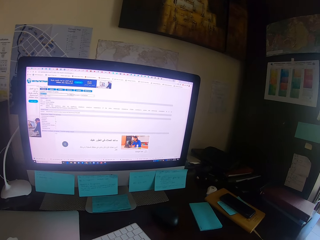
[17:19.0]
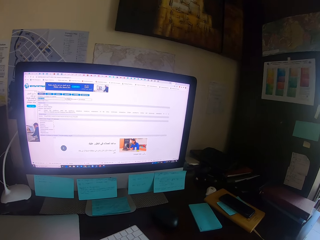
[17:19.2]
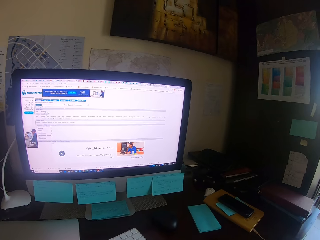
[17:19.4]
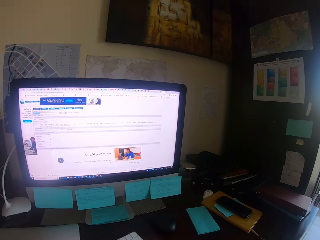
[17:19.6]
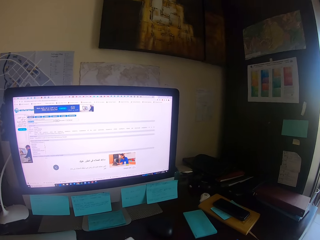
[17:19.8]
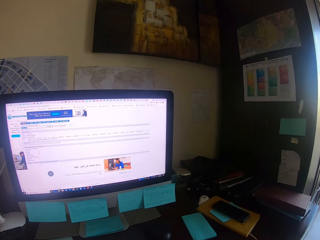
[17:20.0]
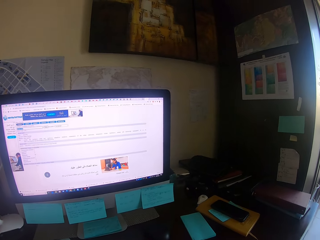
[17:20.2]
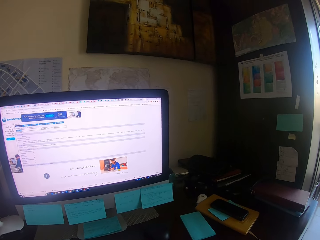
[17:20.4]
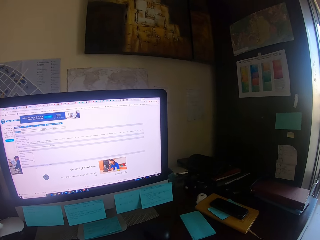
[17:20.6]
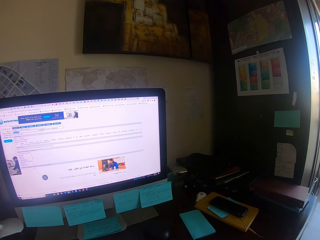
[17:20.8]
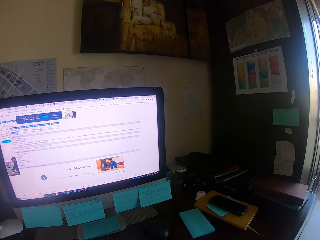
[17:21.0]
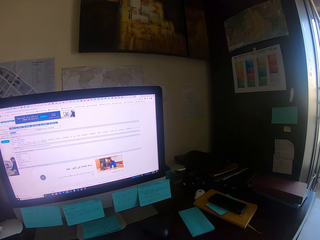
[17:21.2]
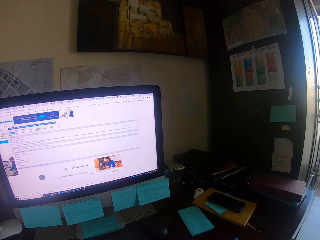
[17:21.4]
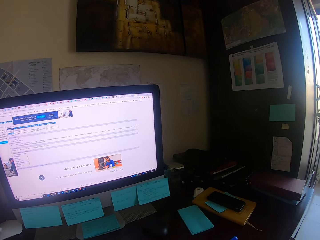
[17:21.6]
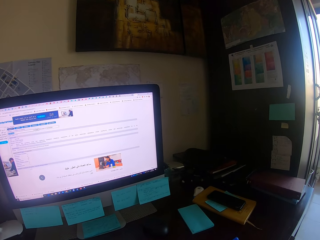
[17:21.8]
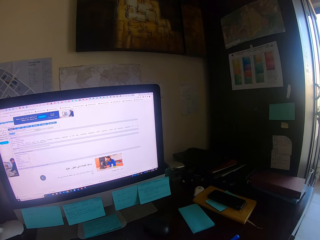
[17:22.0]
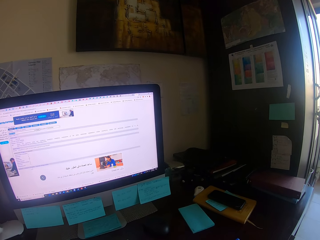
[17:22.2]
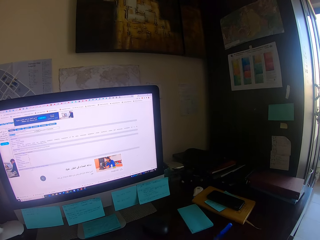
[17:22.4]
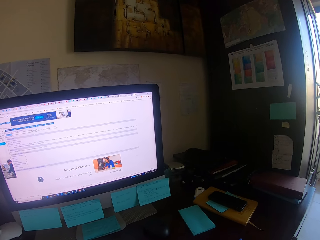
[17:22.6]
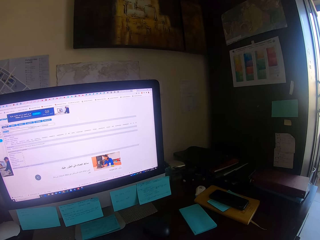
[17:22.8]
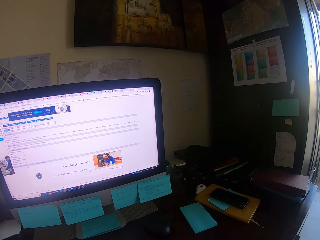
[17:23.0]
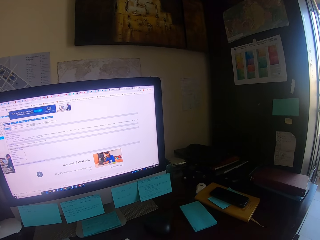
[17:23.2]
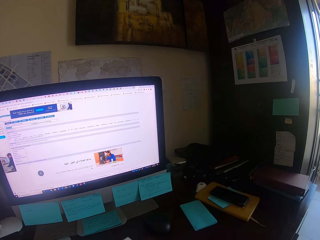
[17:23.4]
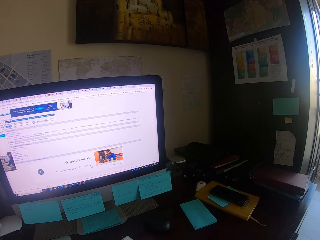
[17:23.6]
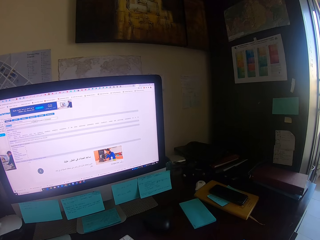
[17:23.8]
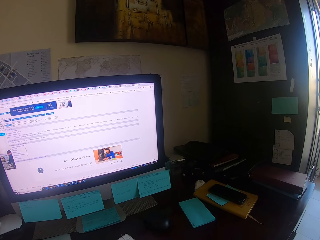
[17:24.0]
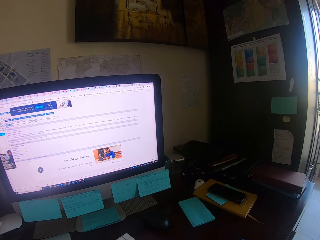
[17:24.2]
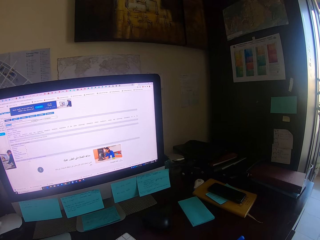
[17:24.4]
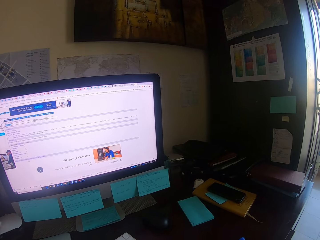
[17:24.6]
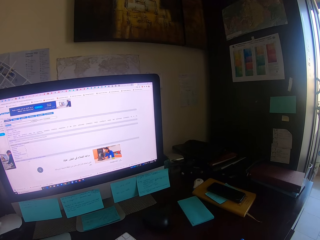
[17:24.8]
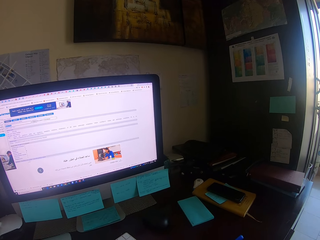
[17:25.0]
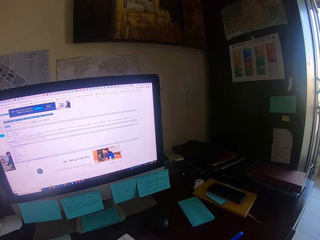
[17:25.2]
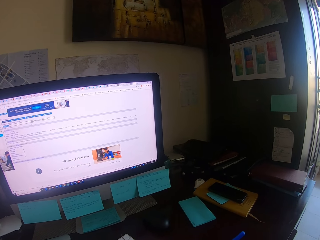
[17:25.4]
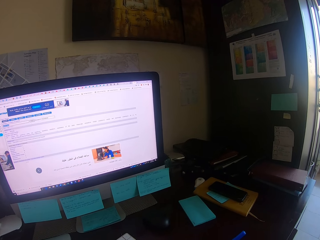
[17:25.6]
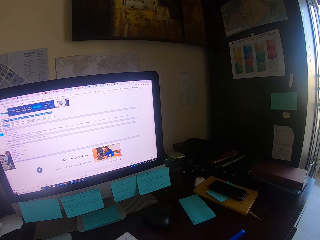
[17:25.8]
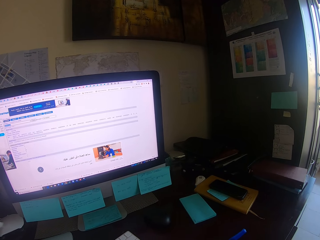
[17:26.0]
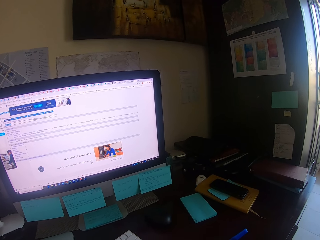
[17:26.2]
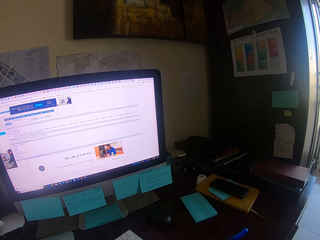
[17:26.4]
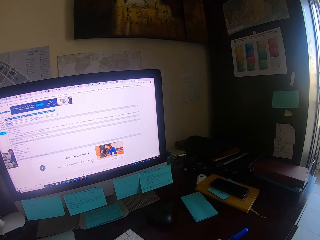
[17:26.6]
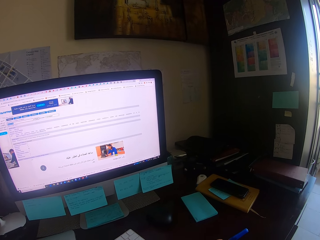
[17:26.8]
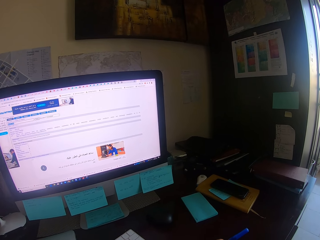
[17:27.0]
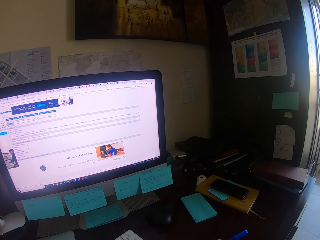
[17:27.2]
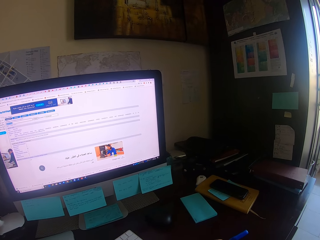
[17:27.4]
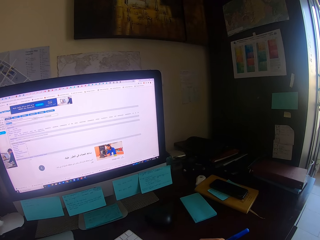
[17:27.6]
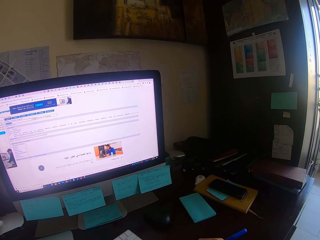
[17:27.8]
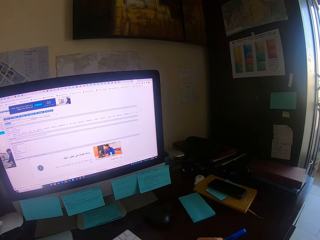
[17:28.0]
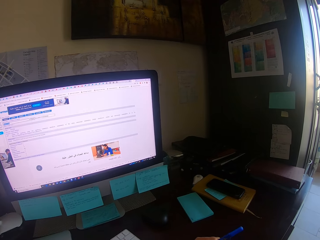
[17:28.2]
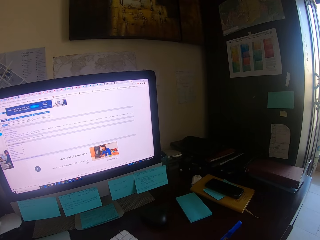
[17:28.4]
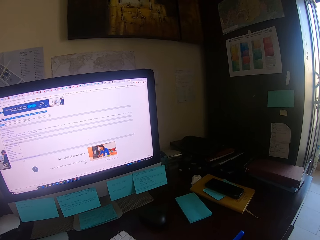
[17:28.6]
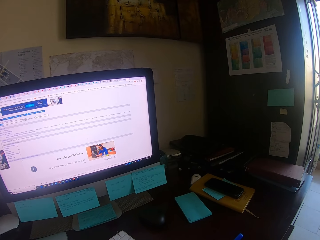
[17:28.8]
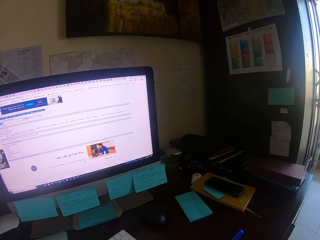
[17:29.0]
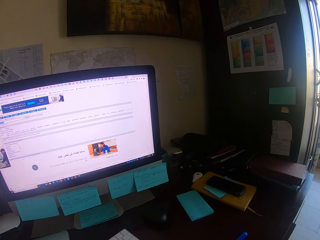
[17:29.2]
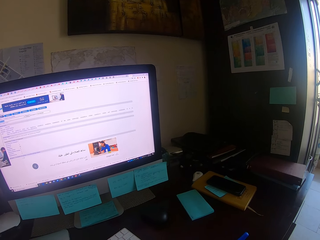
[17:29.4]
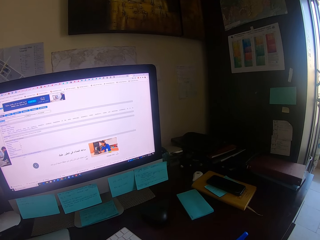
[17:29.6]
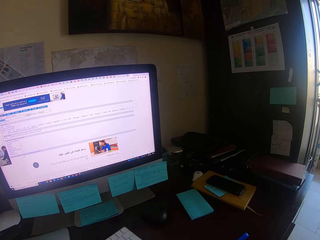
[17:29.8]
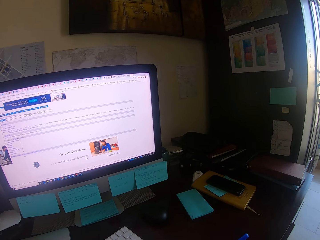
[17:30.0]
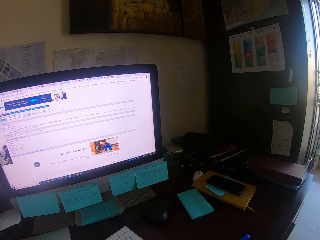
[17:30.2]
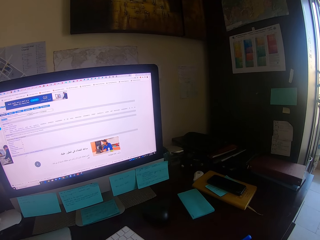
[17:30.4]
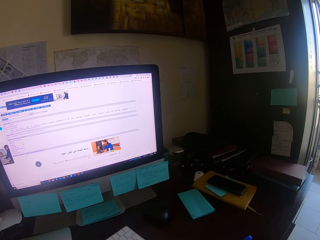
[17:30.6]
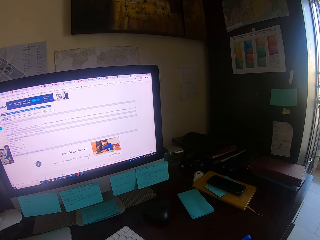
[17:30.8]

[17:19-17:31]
The camera wearer focuses on a computer.

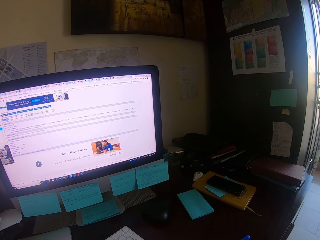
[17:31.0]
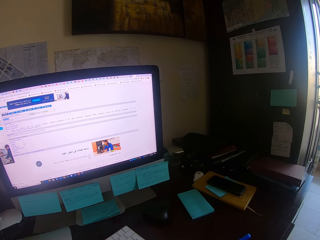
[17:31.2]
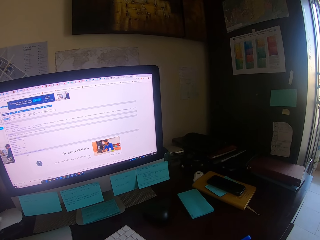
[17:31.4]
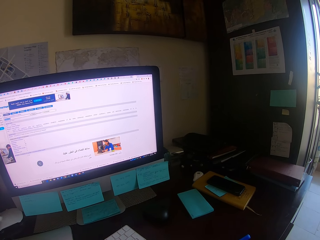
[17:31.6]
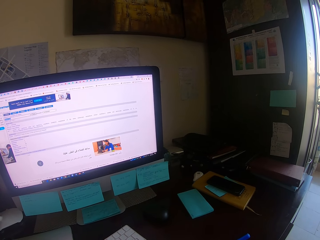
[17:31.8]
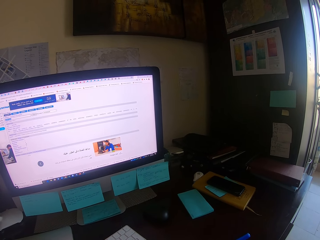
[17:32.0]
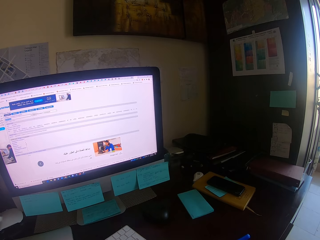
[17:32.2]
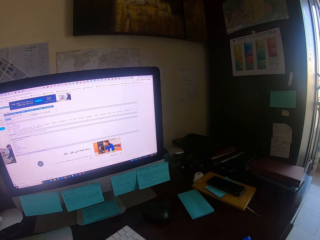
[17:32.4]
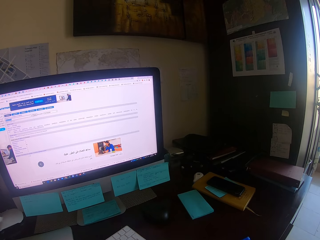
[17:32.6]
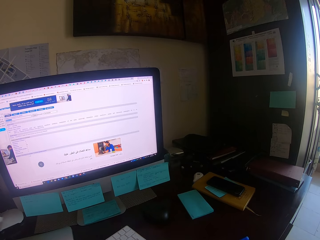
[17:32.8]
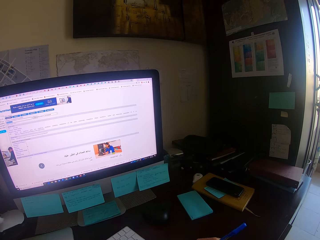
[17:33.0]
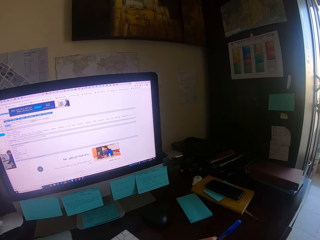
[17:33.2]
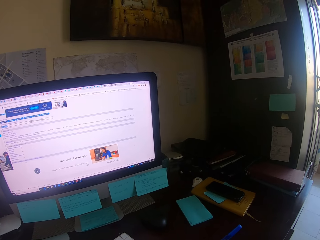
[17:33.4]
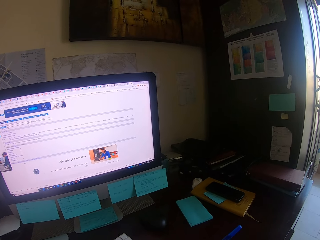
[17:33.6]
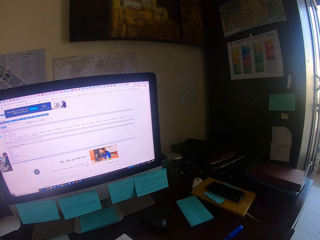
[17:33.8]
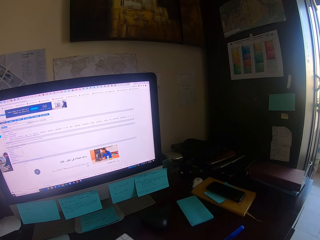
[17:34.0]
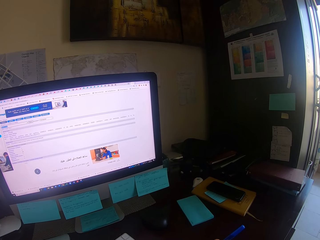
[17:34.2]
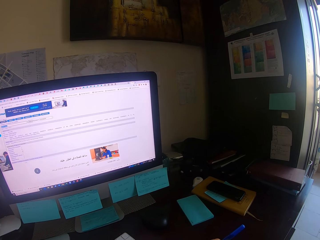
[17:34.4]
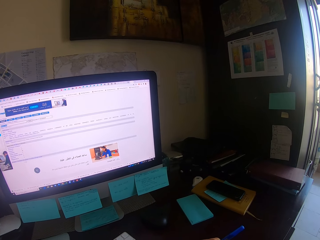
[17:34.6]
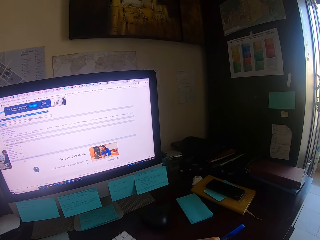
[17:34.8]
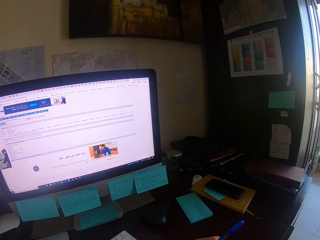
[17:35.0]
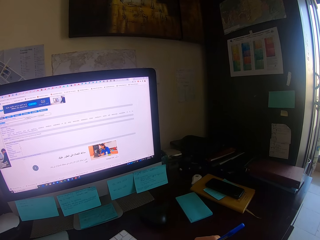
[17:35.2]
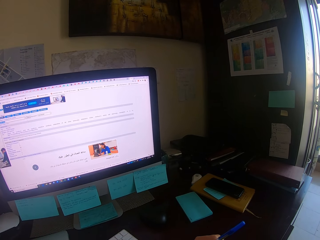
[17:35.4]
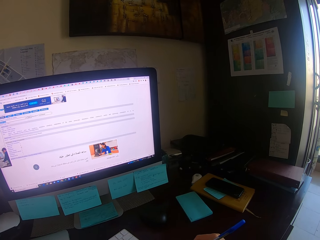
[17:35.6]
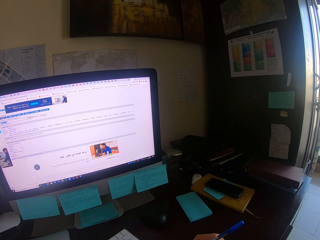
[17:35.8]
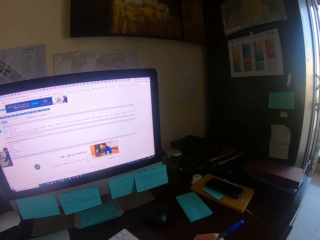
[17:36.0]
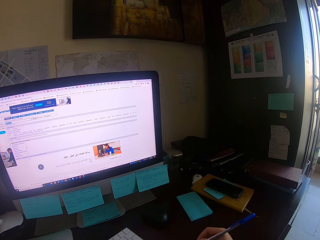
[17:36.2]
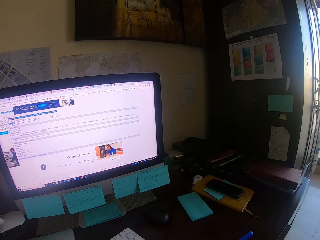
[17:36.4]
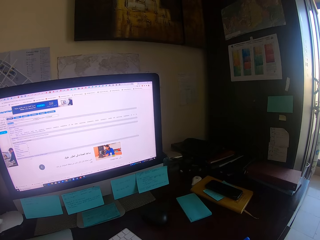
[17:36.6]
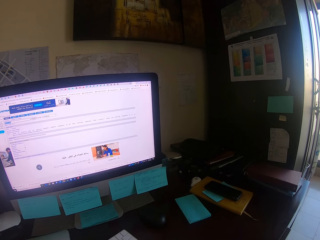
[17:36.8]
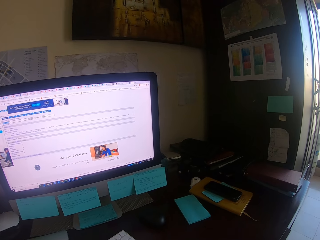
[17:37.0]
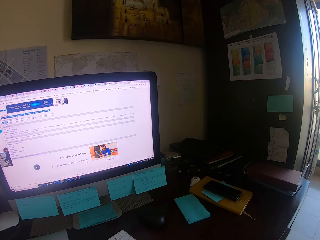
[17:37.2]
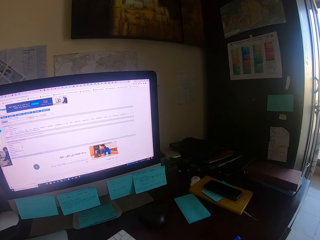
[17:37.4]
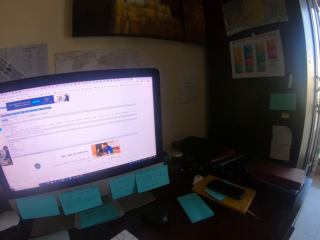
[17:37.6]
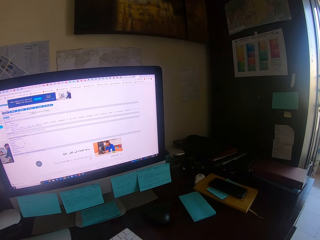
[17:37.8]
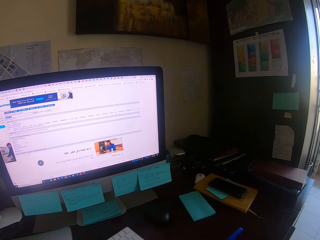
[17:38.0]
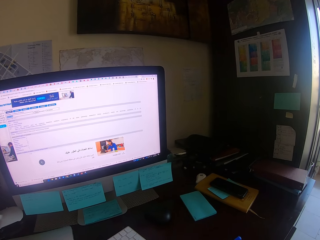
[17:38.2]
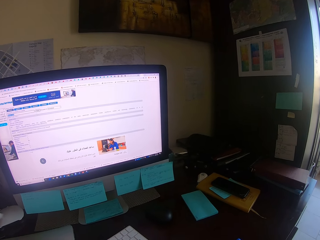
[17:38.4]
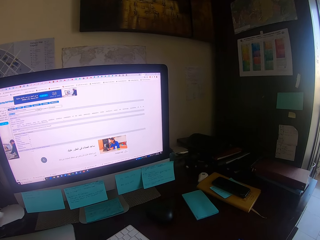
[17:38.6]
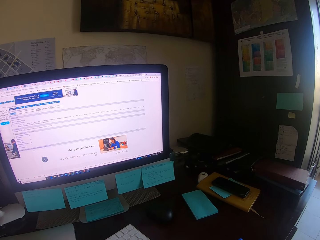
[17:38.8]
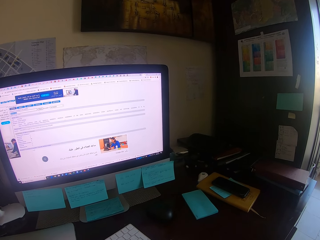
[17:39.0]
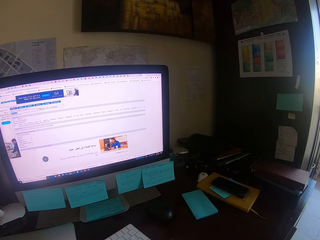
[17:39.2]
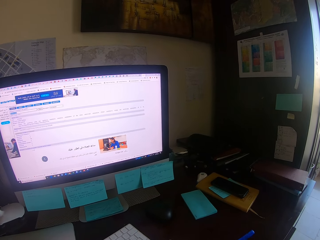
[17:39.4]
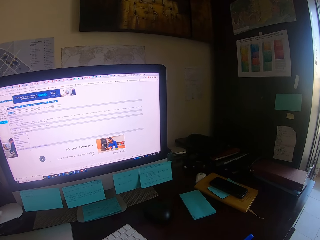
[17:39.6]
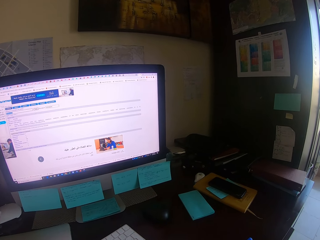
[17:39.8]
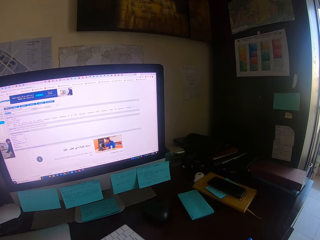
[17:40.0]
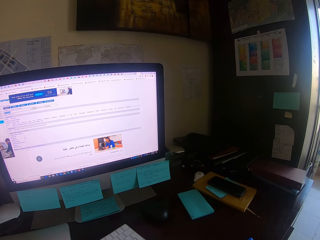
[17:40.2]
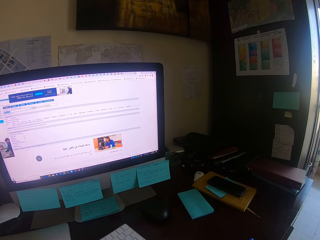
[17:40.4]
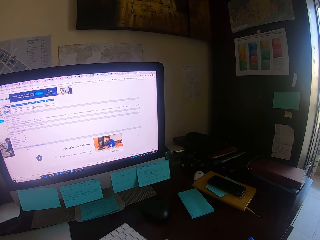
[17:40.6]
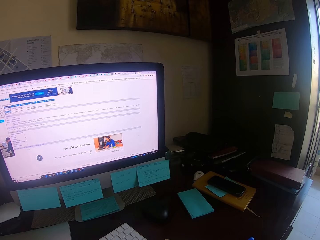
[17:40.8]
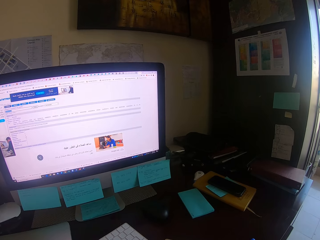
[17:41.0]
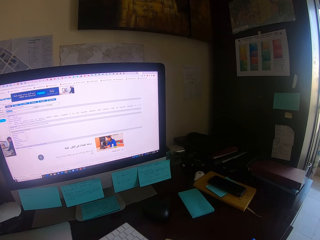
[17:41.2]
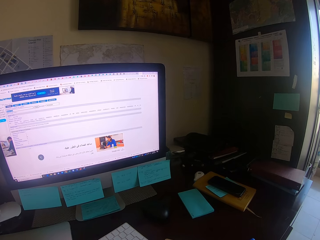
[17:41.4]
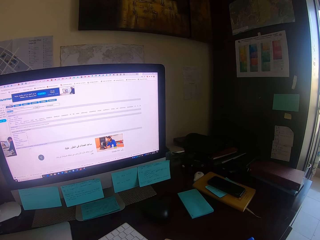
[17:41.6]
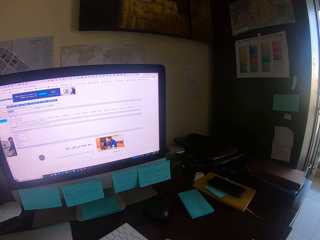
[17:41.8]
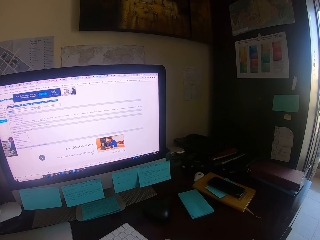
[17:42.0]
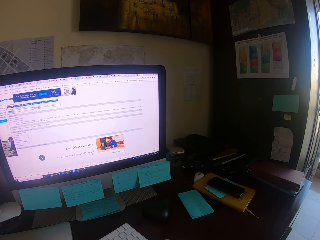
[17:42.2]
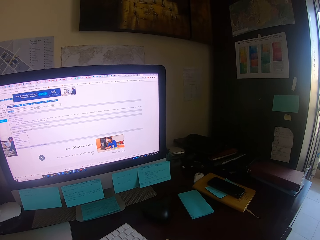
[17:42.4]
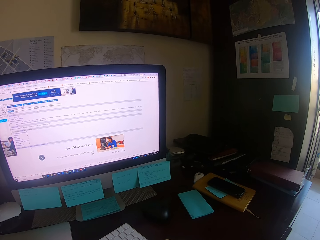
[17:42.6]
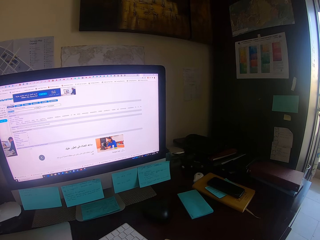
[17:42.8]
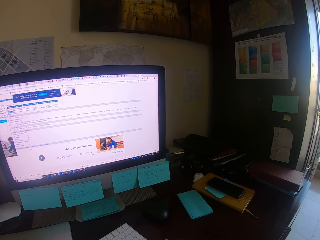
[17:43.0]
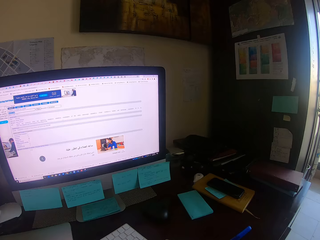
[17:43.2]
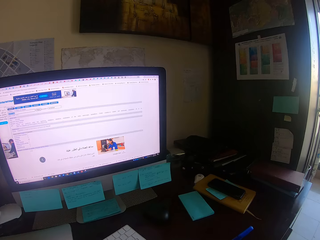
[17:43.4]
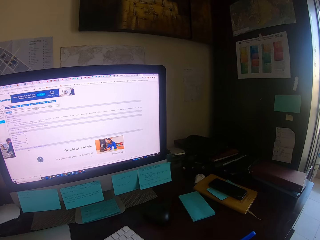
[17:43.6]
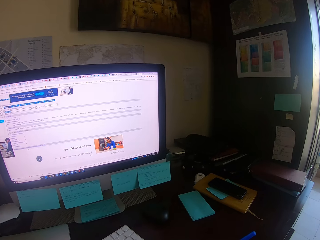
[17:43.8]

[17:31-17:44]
The camera wearer holds a pen.
